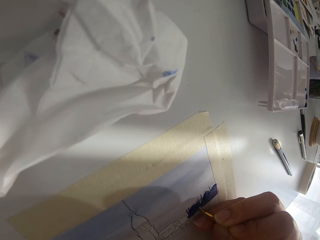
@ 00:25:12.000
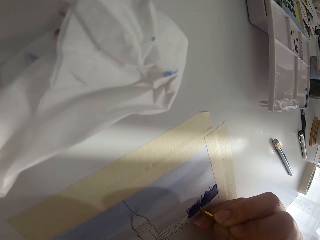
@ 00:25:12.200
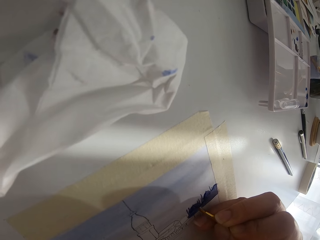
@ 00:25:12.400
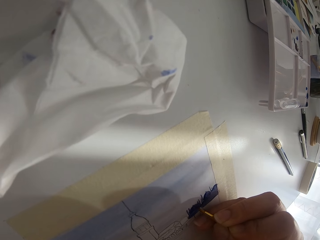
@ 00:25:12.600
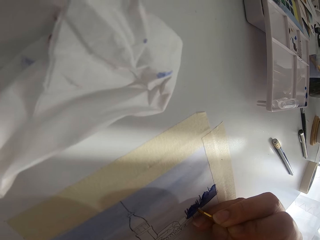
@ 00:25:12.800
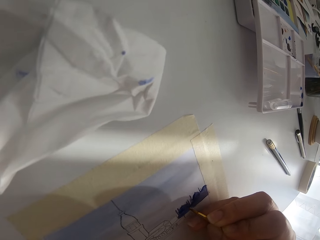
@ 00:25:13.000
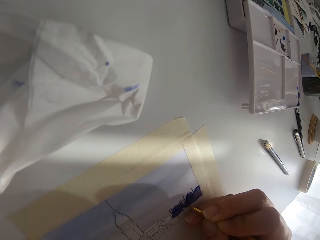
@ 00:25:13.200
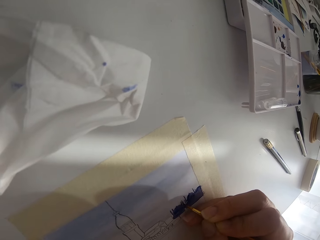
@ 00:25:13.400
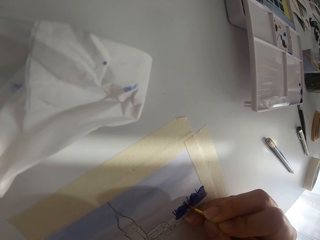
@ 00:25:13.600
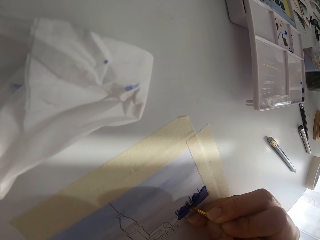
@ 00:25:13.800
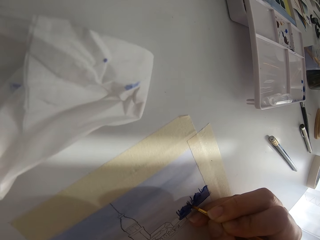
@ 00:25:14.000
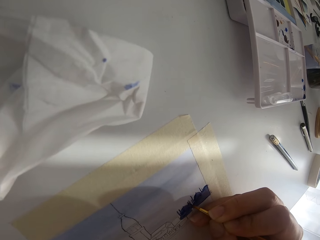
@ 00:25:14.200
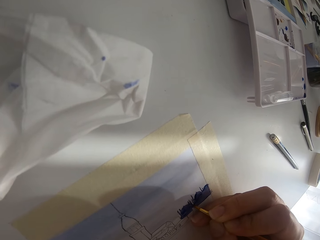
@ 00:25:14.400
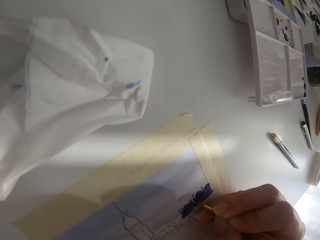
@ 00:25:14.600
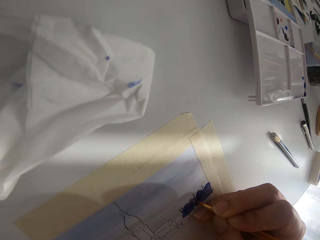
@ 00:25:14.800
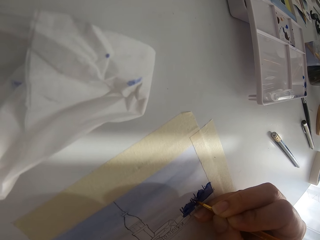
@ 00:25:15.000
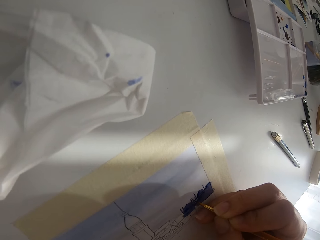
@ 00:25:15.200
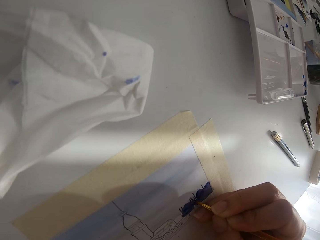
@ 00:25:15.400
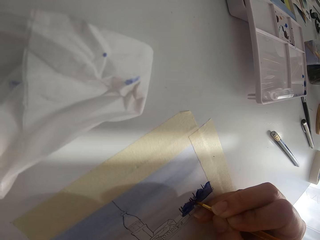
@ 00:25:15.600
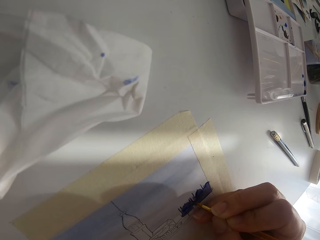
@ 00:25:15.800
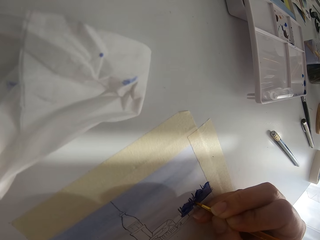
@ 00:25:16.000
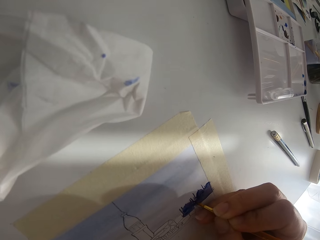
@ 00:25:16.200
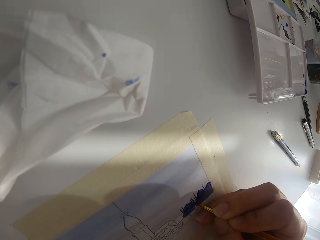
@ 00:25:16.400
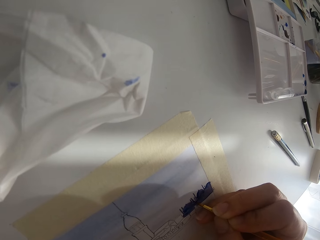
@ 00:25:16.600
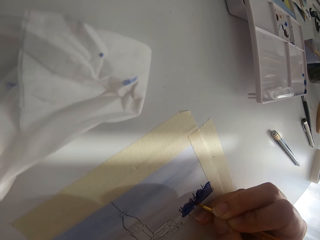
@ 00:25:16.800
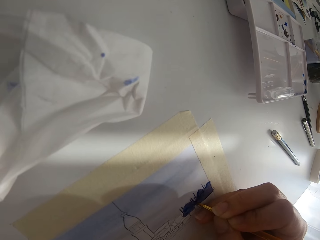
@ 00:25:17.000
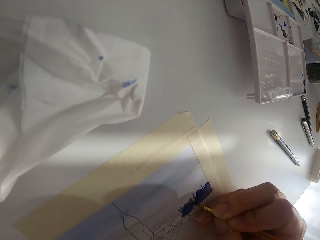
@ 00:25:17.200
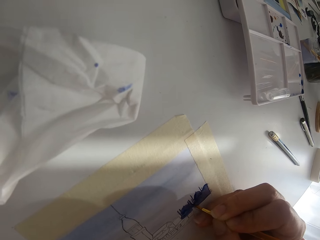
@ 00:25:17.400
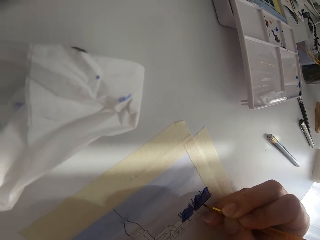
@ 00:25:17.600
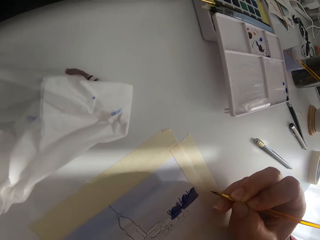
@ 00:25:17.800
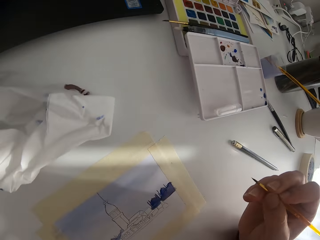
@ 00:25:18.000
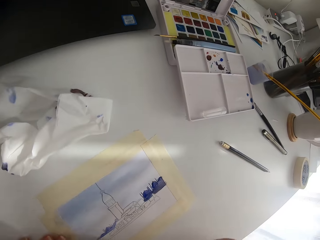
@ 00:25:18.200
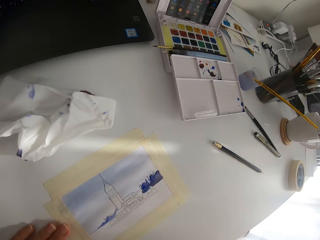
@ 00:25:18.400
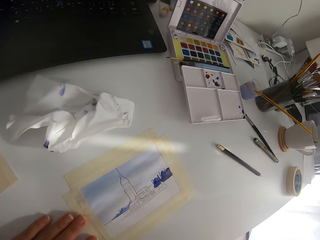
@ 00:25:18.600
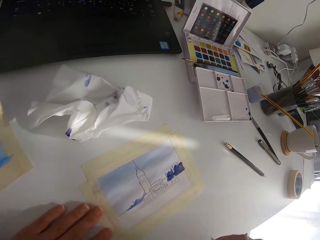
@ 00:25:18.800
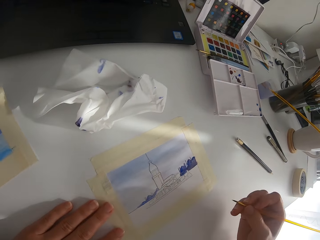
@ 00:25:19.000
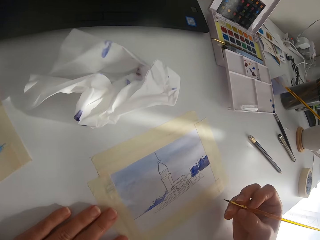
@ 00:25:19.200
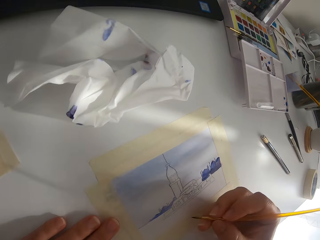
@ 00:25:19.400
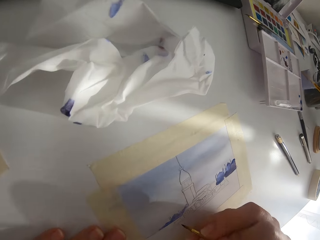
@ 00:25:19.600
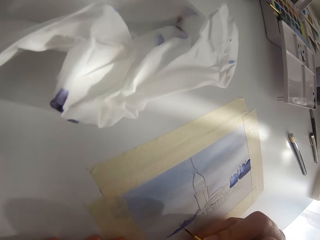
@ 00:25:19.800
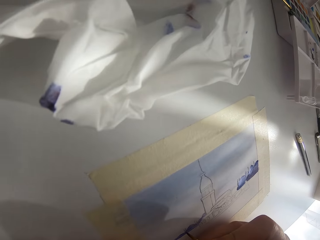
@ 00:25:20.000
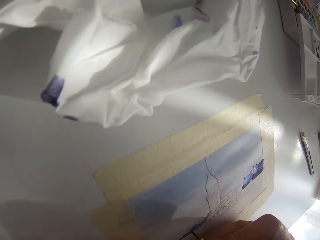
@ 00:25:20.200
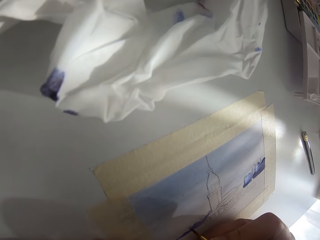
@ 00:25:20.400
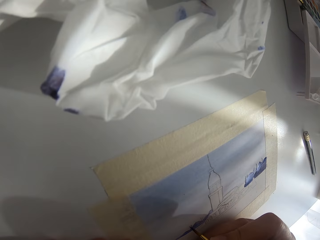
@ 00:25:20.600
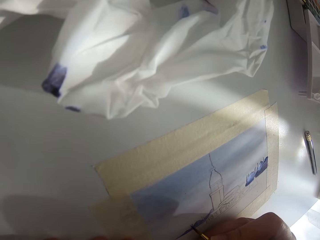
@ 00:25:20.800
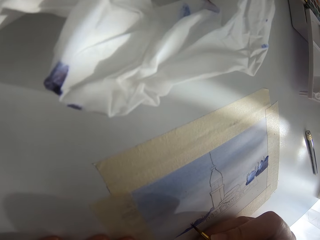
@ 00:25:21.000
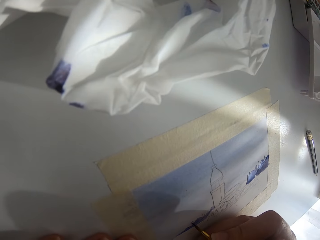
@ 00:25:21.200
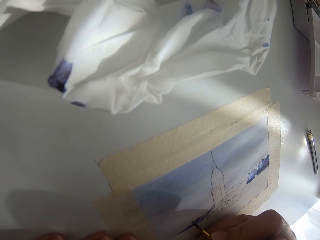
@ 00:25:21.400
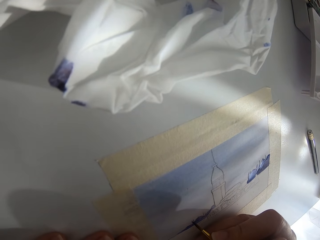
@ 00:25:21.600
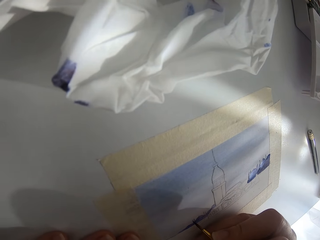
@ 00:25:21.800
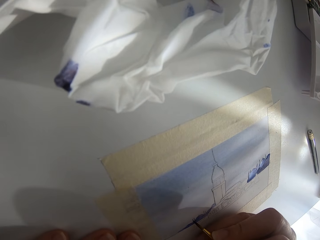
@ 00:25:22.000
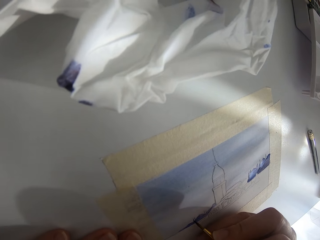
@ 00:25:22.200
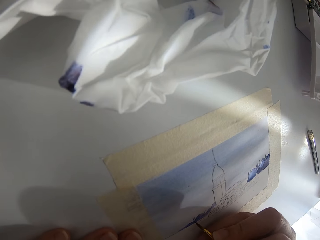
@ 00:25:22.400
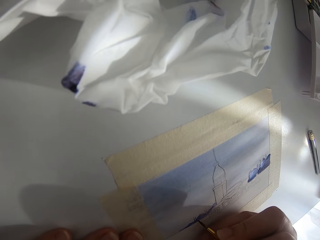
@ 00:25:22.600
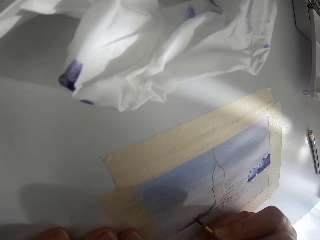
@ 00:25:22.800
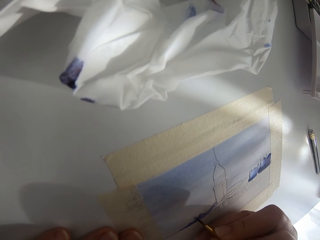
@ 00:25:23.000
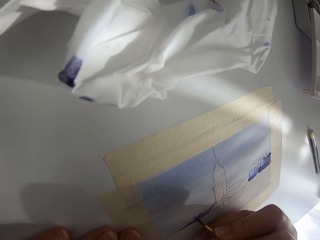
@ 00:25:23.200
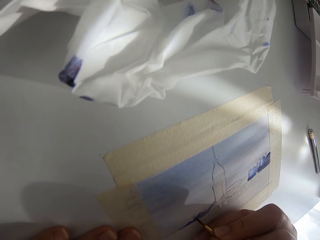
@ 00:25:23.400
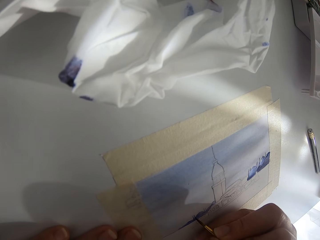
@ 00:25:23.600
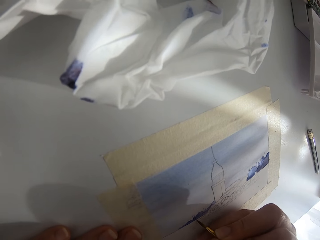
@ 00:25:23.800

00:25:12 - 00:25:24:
The camera wearer paints on the paper. They pause painting.

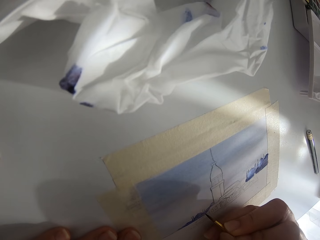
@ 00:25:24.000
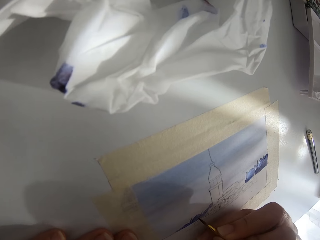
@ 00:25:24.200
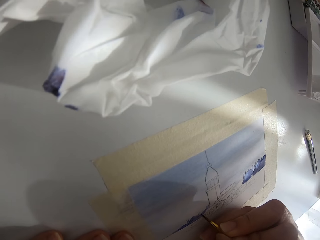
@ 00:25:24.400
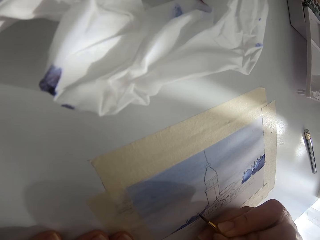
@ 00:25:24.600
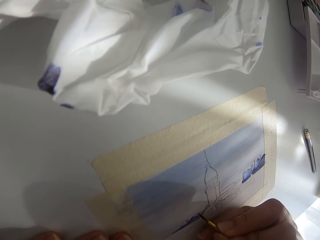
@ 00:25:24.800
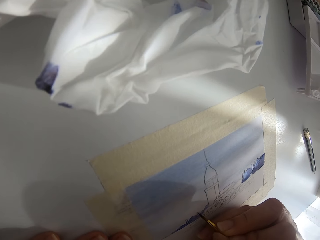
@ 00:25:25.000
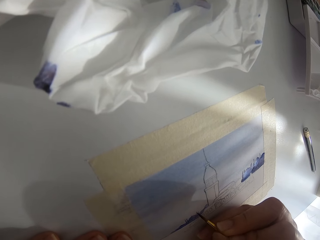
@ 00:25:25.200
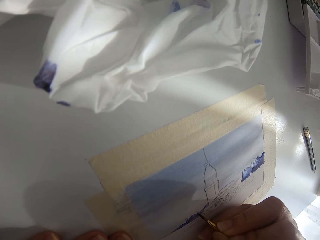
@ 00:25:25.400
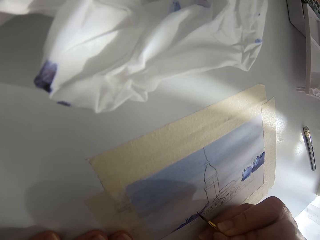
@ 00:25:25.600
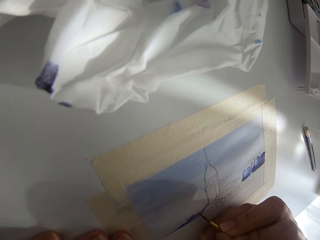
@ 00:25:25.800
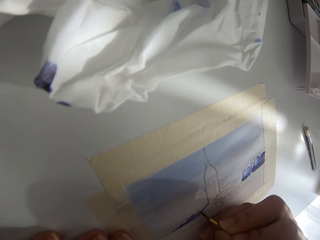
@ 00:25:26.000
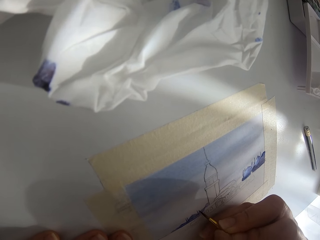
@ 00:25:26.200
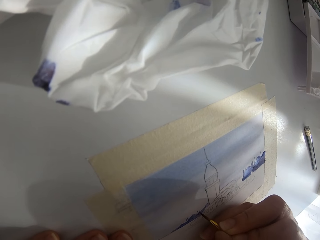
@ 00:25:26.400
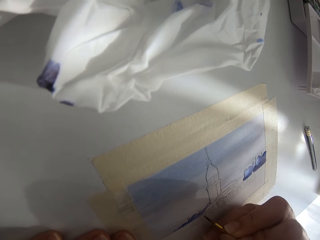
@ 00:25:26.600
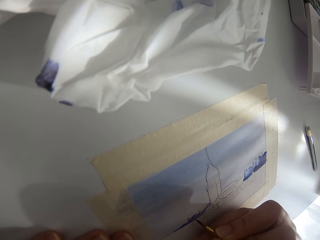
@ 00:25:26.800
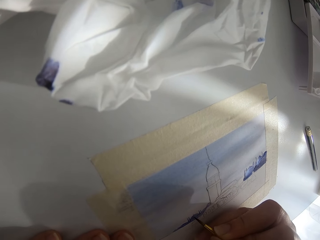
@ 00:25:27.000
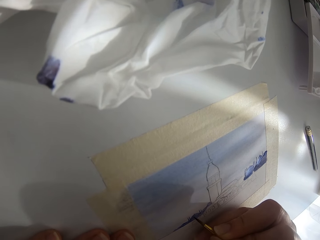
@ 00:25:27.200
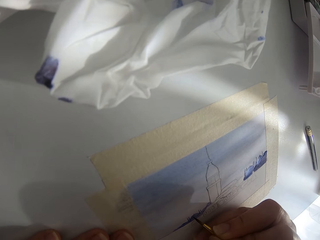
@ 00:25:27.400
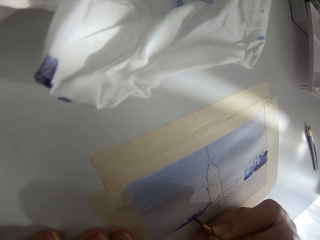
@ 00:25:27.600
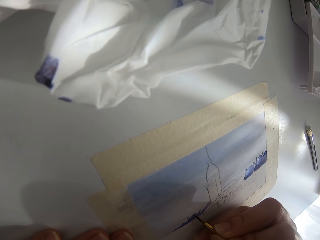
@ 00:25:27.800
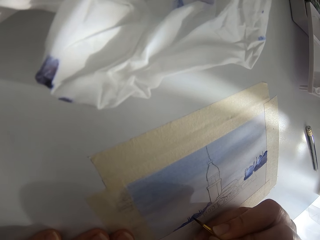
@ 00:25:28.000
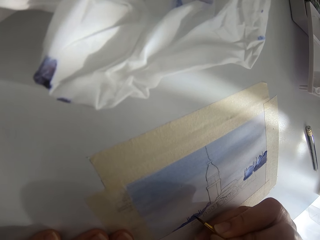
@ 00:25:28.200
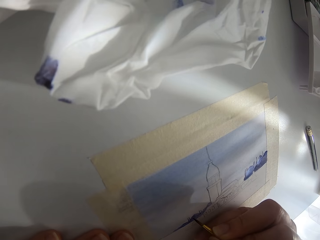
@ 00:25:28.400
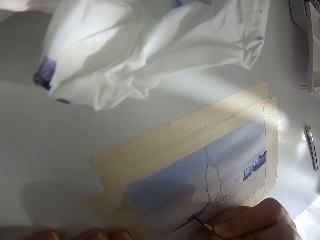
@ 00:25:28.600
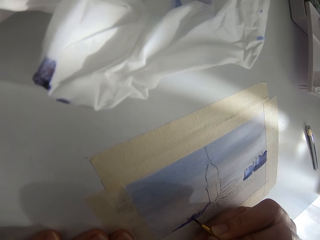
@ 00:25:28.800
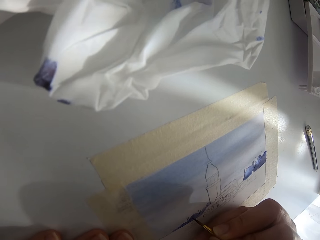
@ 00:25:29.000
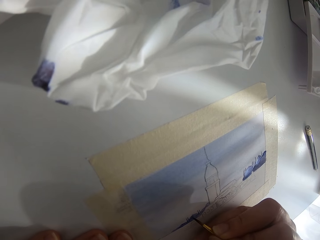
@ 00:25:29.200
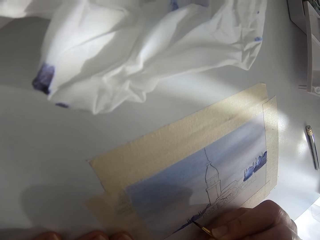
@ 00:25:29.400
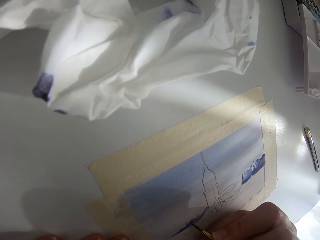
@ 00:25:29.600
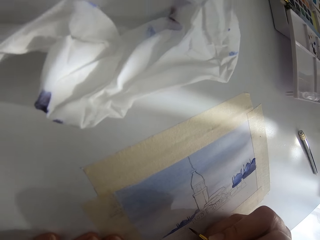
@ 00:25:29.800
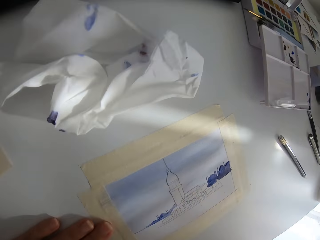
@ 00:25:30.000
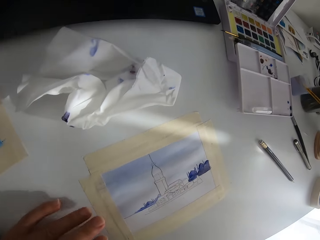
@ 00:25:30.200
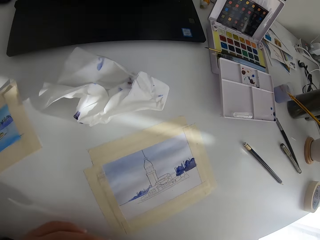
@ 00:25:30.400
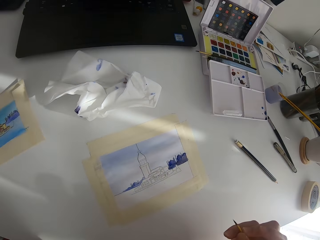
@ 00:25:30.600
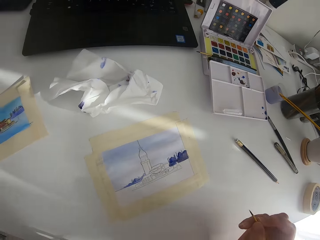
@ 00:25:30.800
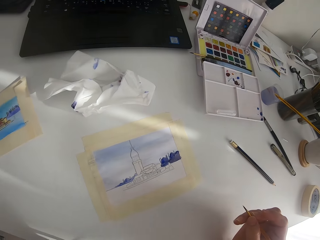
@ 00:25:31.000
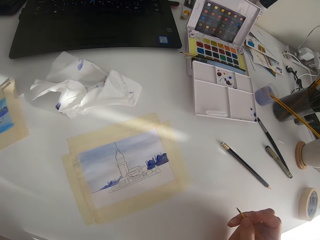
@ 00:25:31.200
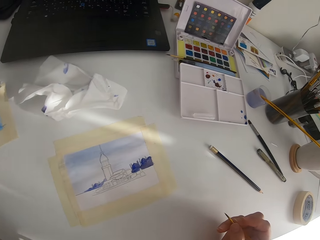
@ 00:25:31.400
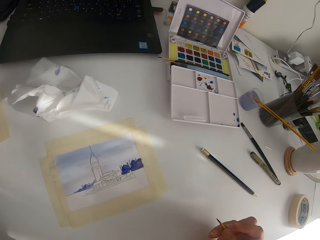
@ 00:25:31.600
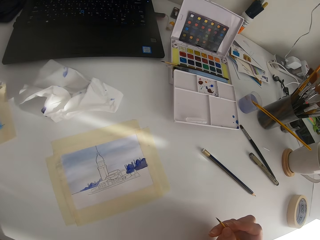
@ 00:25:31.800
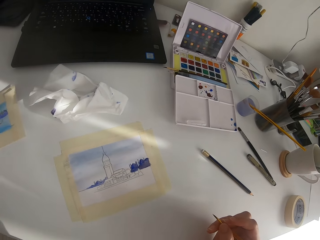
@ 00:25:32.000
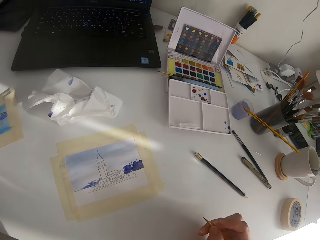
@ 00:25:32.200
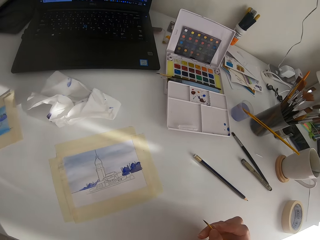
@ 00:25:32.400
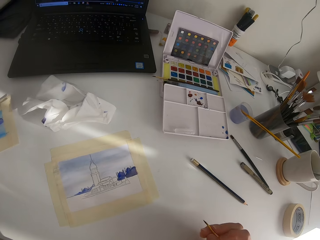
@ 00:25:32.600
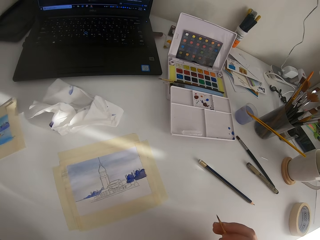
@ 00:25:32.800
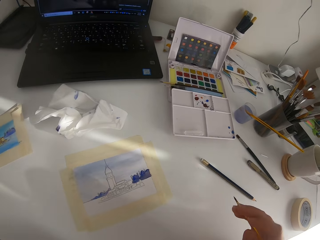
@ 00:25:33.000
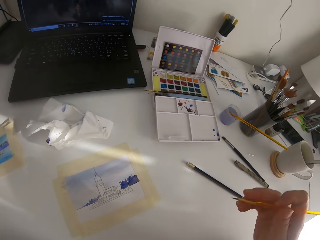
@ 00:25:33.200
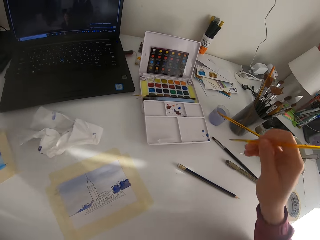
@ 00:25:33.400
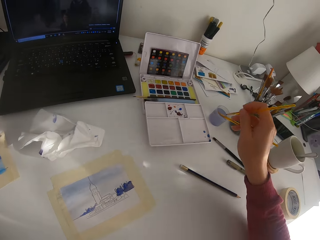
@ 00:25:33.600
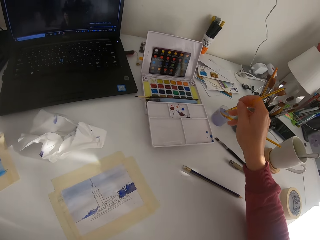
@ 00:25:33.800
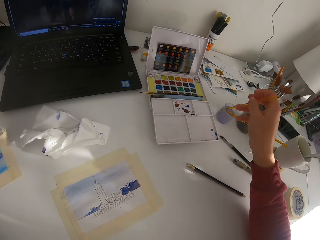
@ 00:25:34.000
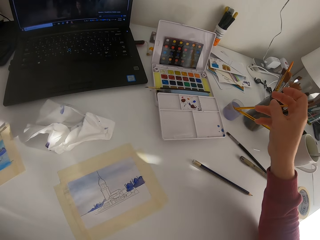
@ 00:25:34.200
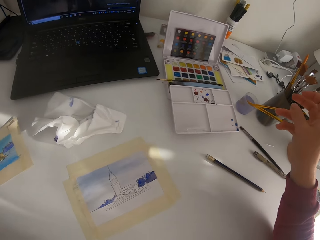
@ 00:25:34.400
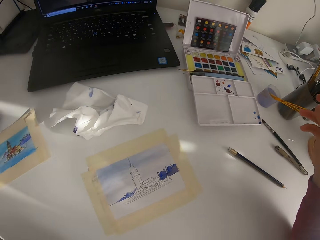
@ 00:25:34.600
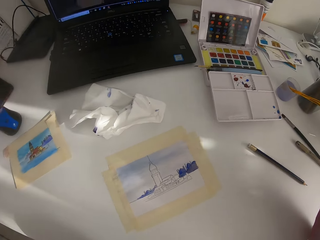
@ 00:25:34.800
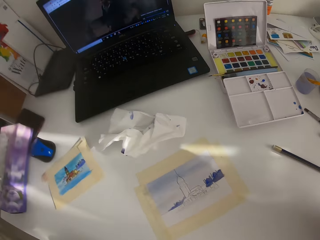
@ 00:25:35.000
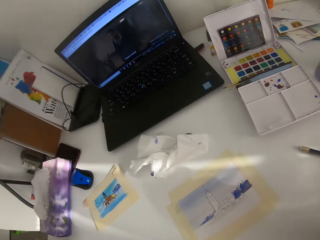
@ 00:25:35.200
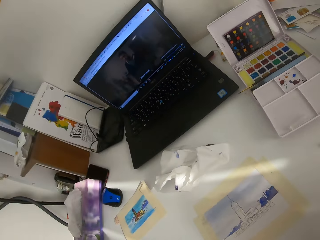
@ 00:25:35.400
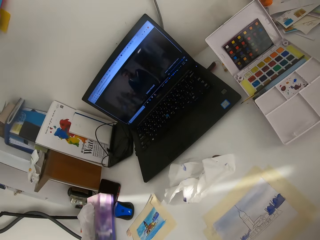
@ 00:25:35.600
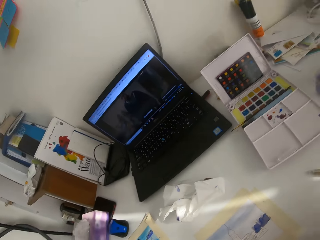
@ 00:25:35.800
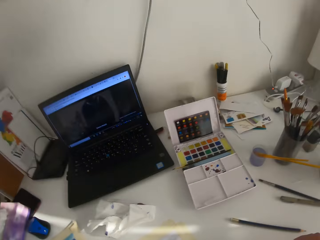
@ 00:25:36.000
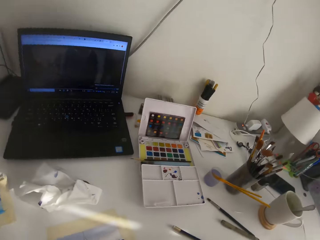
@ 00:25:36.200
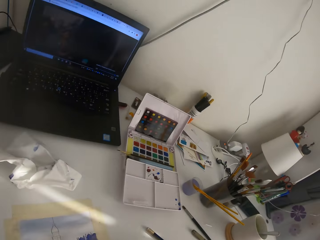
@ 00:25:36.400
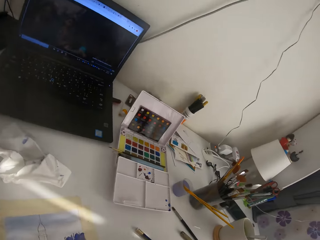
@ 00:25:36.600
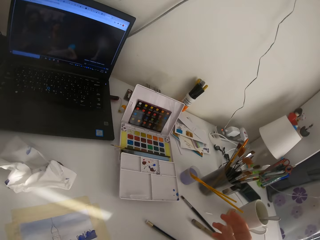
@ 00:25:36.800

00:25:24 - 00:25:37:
The camera wearer paints on the paper. They pause painting. They put the paint brush in the water beaker.
